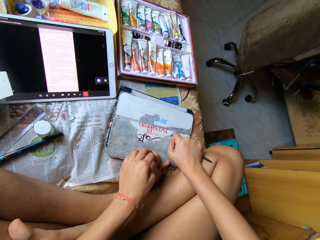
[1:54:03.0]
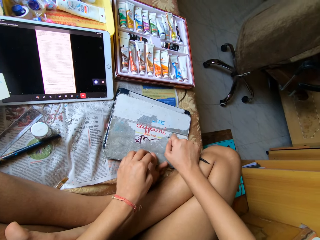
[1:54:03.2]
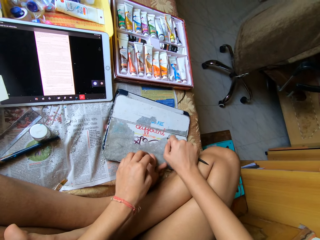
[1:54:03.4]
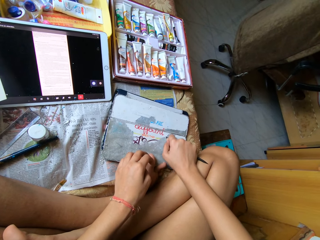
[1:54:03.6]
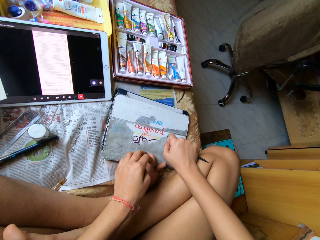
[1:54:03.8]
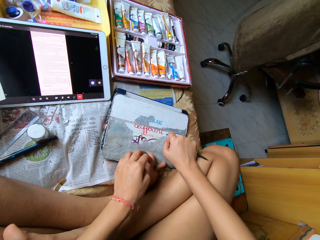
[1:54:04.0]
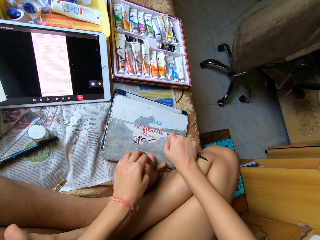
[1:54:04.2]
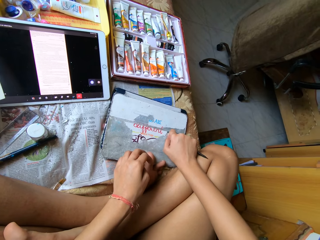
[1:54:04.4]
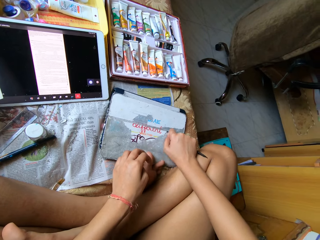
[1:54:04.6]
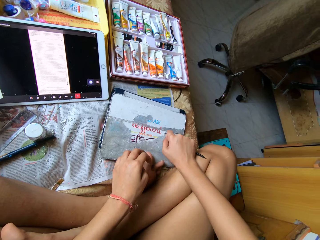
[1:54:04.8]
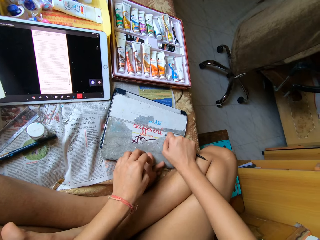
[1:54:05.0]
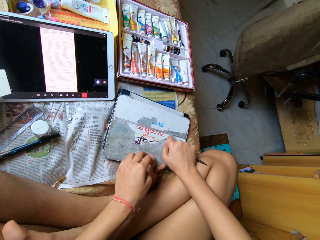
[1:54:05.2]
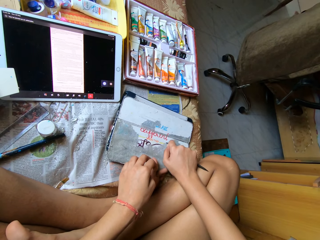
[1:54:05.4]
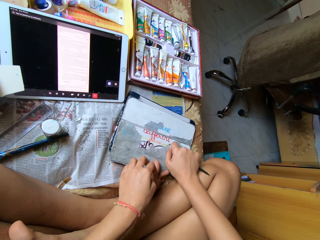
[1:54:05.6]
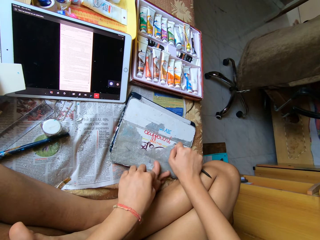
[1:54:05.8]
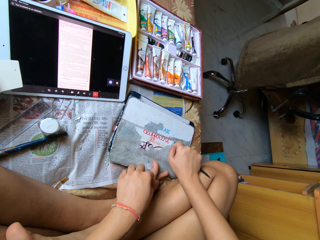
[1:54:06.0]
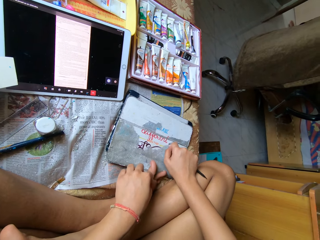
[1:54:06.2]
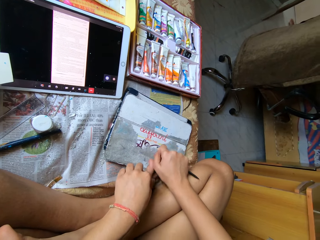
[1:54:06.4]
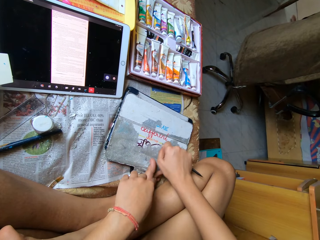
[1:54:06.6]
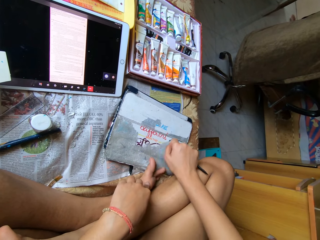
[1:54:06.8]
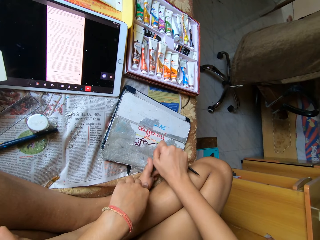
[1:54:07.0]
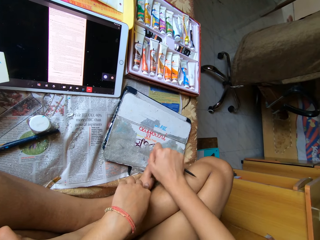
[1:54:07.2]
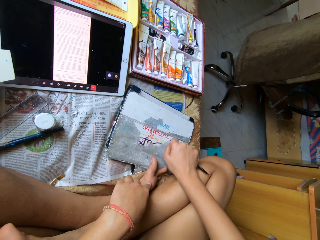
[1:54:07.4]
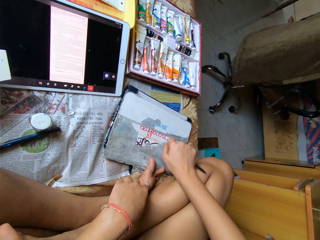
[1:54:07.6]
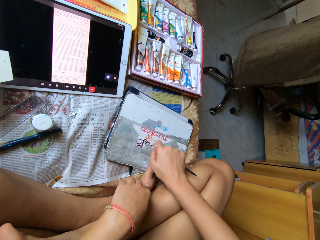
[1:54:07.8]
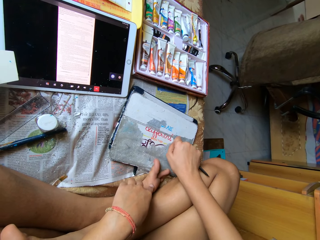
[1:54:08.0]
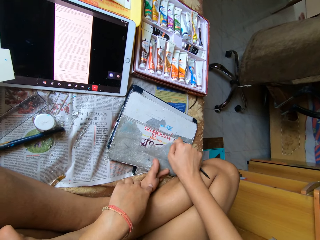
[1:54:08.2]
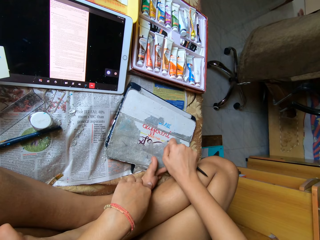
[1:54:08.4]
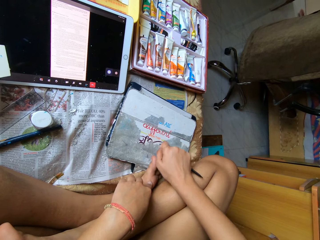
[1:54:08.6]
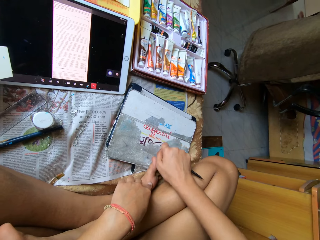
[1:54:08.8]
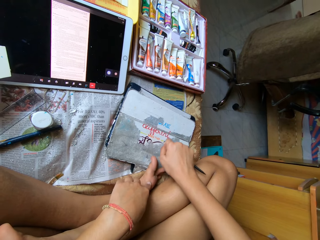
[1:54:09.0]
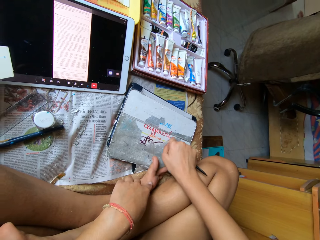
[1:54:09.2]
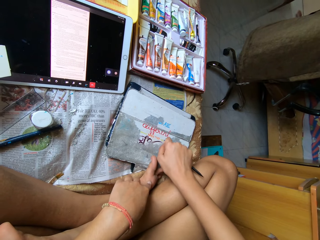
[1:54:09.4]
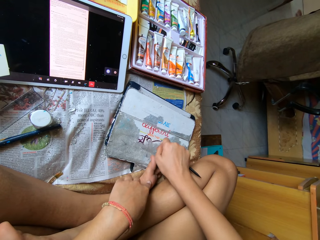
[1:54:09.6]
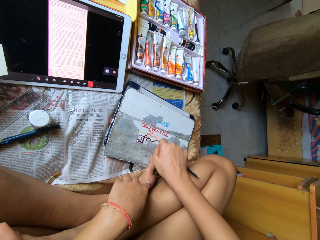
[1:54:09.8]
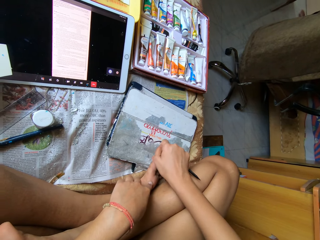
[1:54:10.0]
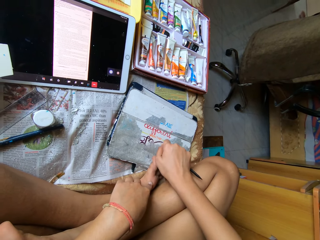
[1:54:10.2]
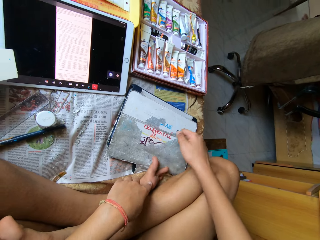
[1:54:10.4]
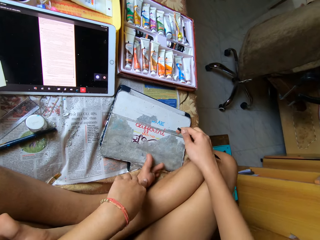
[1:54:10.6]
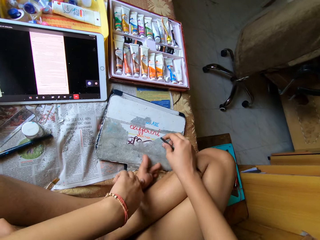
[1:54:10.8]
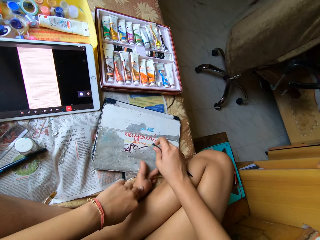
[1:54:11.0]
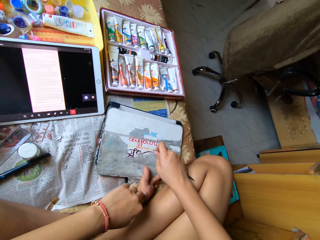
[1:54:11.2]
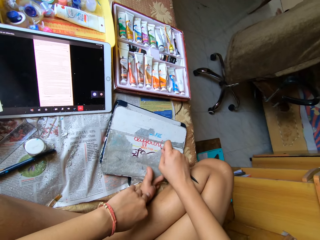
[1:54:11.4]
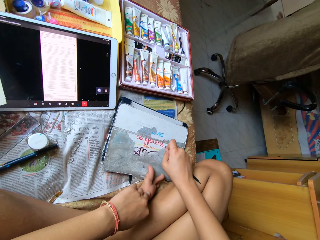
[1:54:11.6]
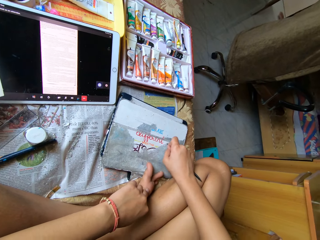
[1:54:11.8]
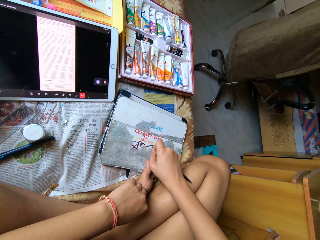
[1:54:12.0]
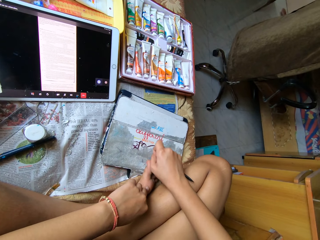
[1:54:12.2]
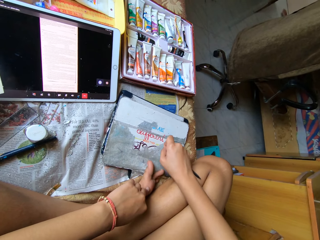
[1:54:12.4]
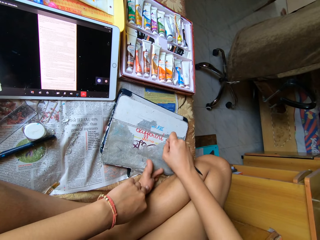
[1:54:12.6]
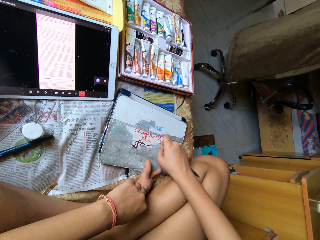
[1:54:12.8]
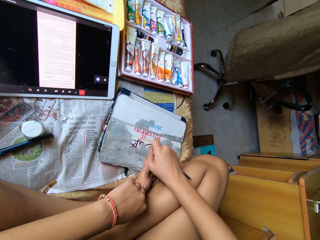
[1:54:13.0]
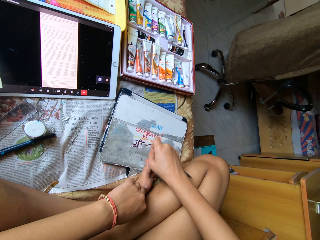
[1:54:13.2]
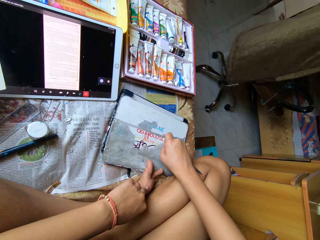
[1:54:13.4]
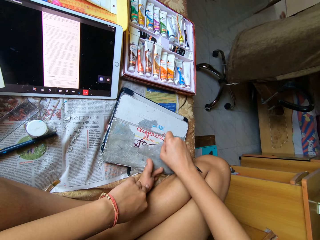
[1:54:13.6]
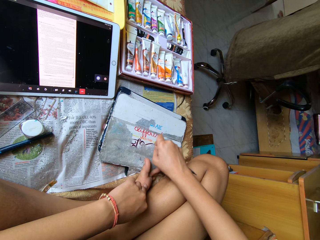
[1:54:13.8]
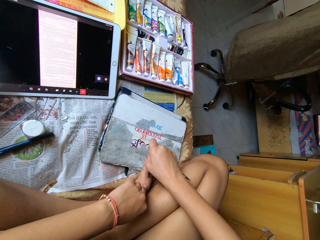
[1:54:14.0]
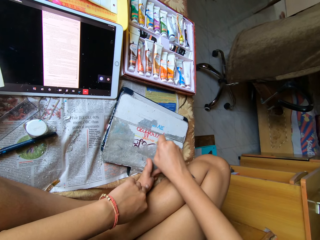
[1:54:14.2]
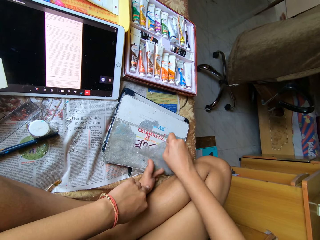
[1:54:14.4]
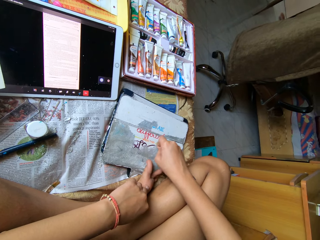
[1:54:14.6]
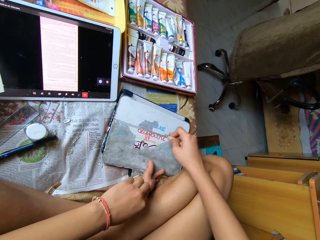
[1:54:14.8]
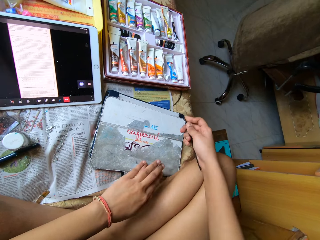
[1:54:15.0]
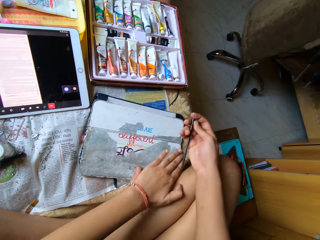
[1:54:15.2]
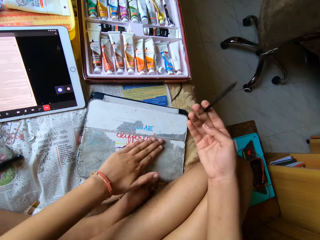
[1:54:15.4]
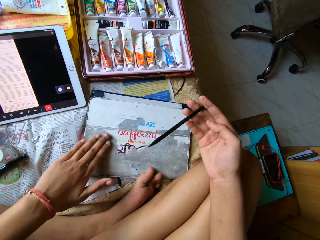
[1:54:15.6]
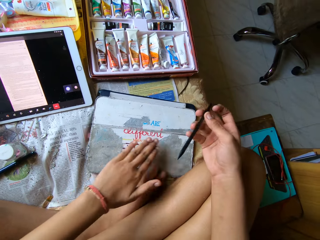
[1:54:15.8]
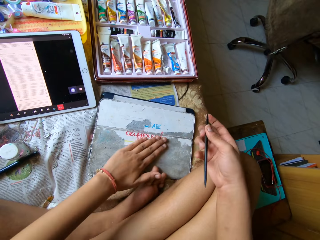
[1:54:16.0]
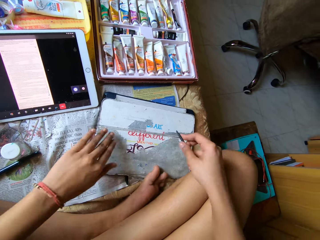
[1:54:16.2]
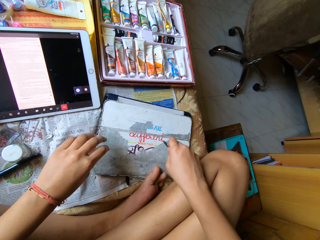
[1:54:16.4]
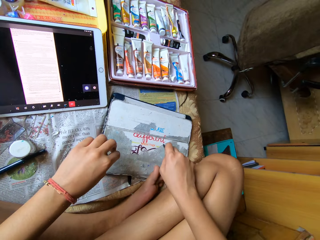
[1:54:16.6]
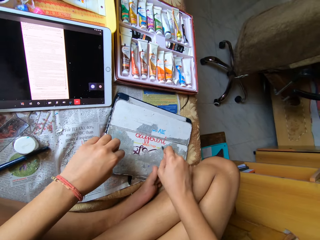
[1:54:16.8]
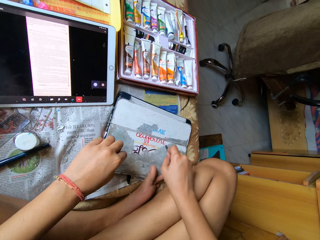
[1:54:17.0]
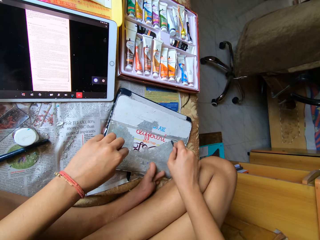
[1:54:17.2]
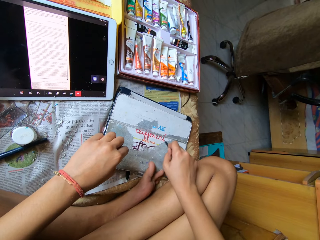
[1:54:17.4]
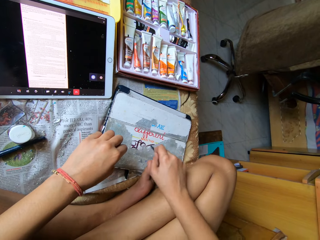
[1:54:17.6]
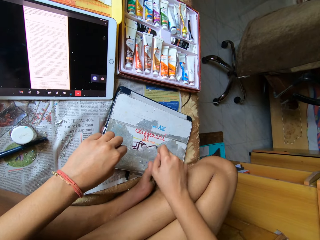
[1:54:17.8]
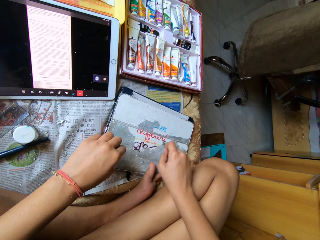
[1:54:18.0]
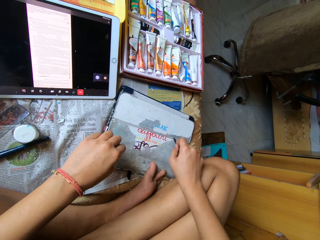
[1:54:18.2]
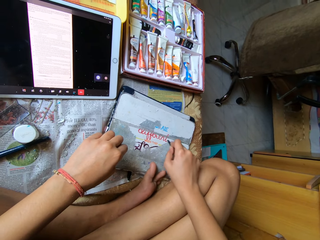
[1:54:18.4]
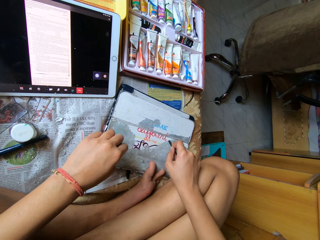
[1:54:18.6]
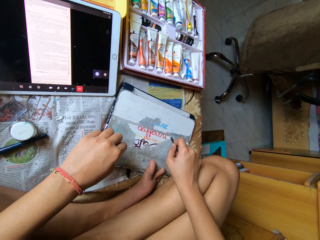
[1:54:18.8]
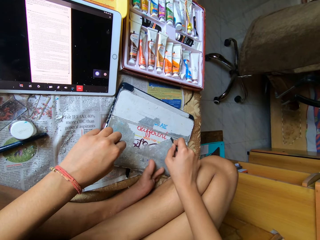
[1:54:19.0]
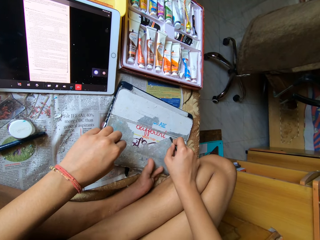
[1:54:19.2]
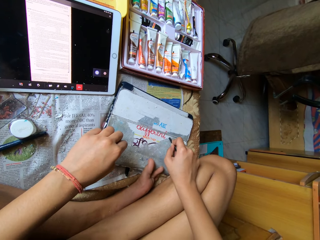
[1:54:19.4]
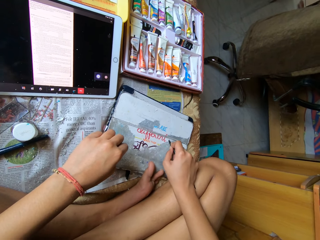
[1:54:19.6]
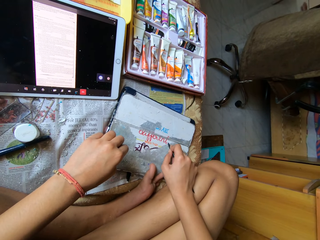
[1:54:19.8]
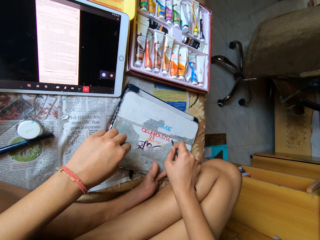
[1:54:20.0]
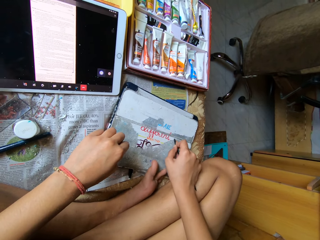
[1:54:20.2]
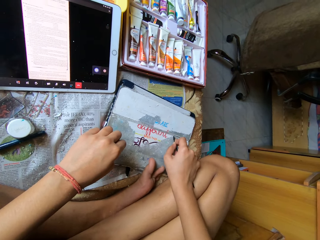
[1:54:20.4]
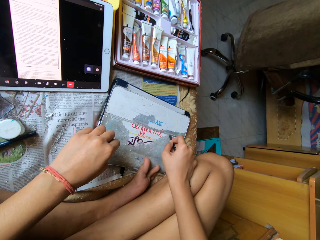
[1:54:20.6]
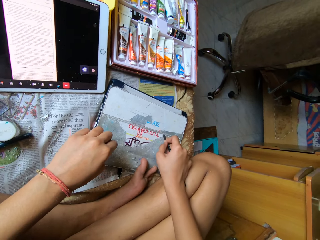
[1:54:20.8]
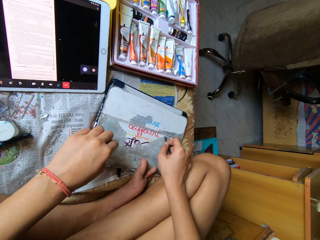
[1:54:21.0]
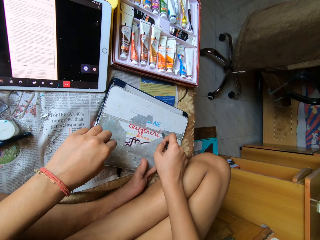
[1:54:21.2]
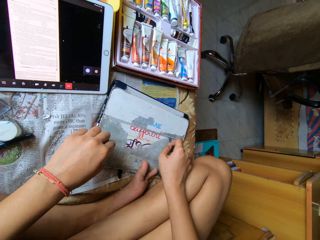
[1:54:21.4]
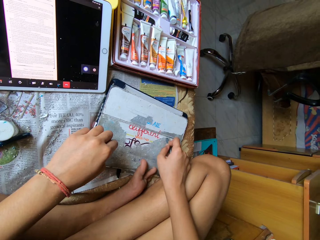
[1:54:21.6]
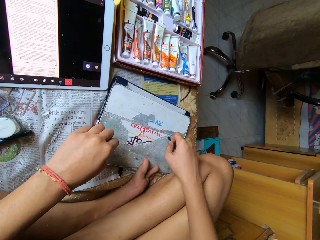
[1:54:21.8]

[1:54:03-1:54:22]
The camera wearer smoothens the pouch with her left hand. She scratches the pouch on the bed with the bottom of a pencil in her right hand.

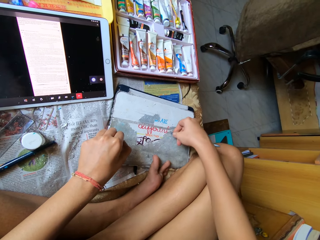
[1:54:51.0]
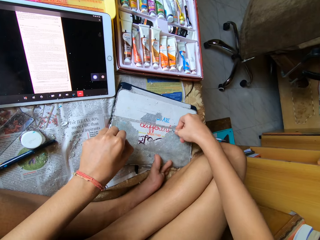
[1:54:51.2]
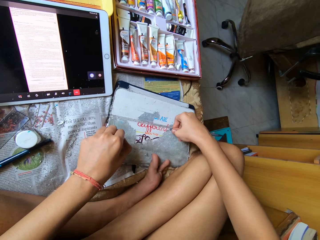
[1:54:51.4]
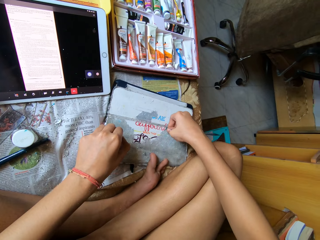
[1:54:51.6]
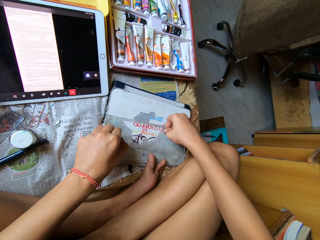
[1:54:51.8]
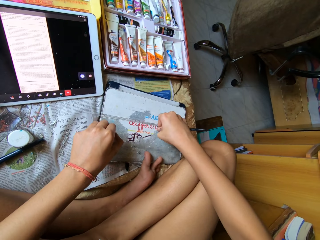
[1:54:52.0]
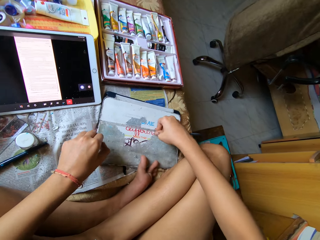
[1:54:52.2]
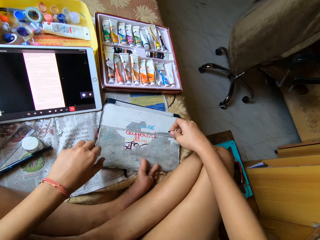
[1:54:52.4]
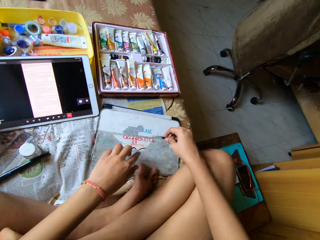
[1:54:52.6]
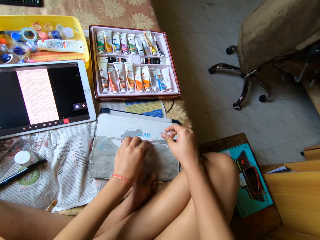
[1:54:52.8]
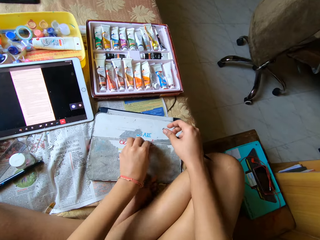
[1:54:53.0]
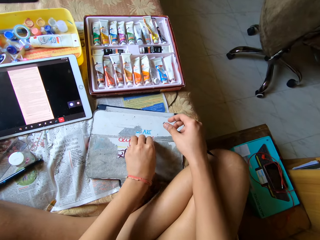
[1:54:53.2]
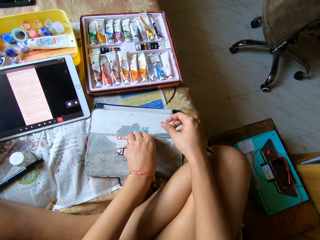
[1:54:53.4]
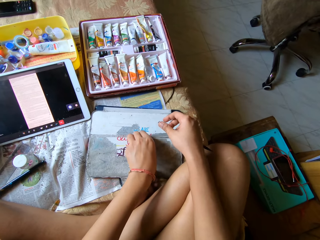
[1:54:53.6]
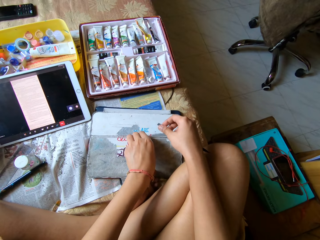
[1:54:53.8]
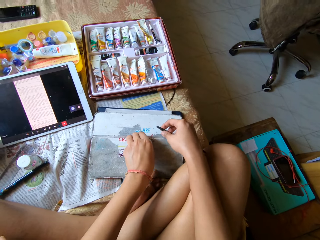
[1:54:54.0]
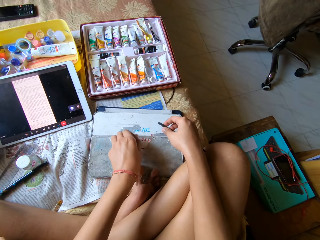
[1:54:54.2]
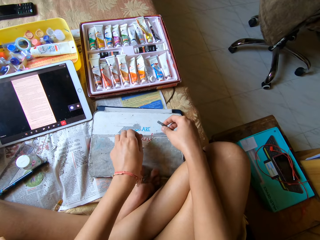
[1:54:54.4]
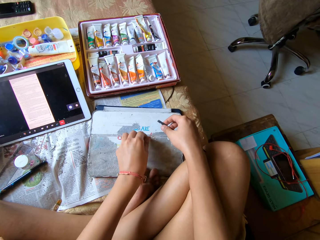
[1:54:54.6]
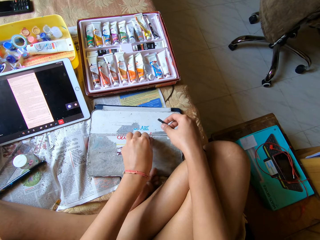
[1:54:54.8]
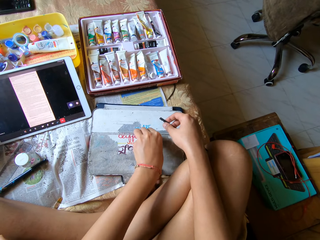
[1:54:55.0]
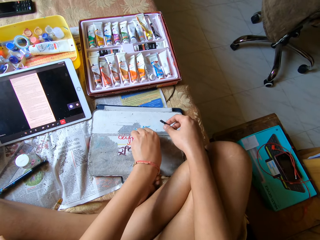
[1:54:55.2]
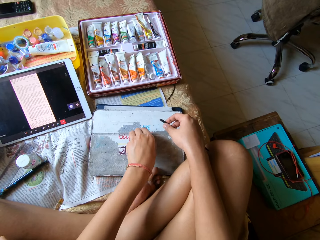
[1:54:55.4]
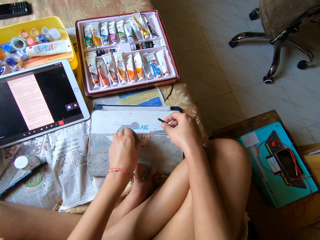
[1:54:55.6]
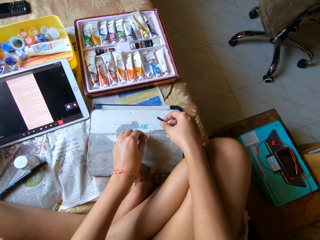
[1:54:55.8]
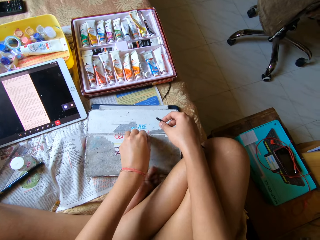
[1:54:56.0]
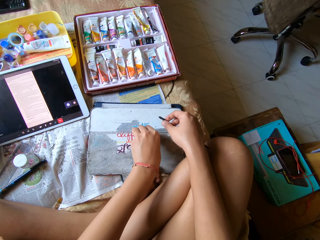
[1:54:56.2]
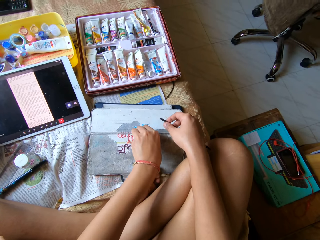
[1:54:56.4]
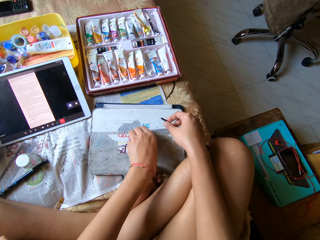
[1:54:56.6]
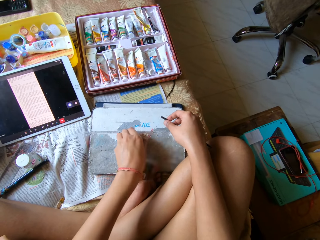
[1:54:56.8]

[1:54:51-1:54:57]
The camera wearer peels the pouch on the bed with her left hand.
